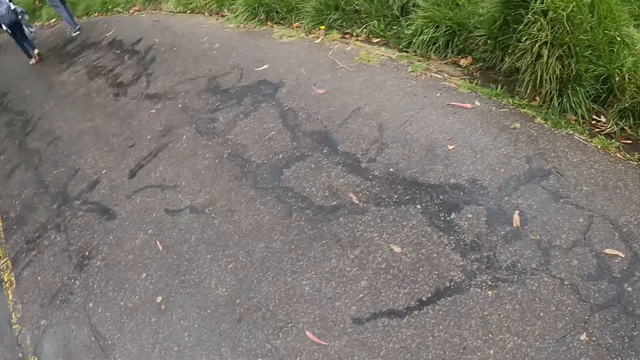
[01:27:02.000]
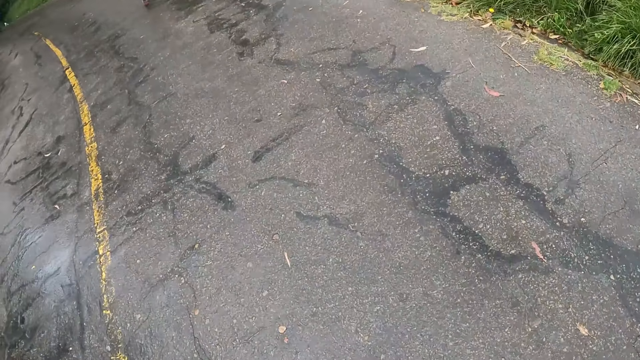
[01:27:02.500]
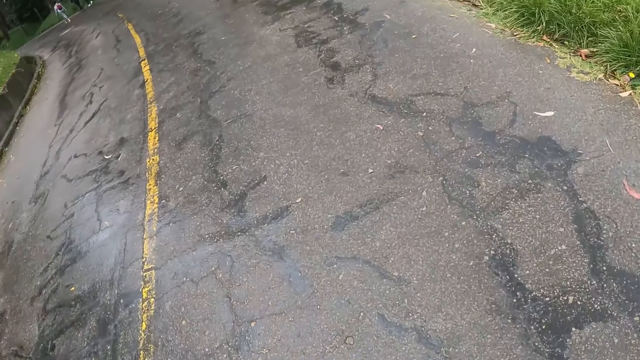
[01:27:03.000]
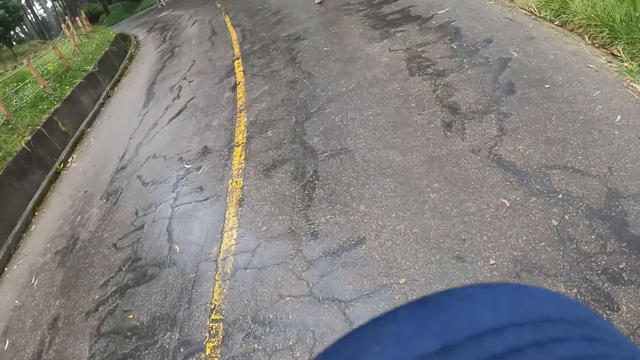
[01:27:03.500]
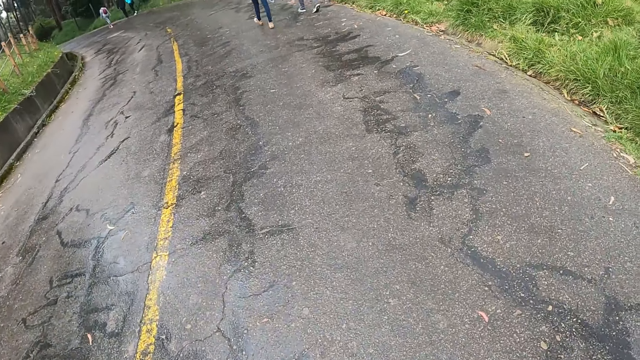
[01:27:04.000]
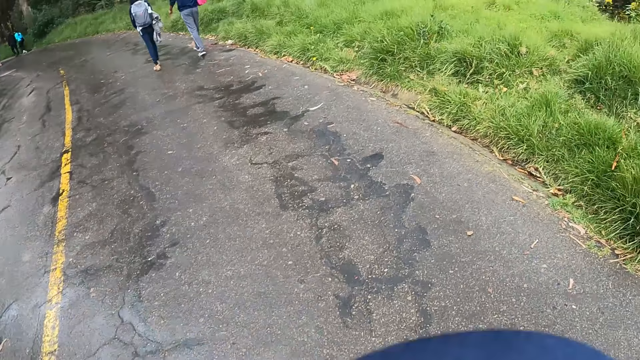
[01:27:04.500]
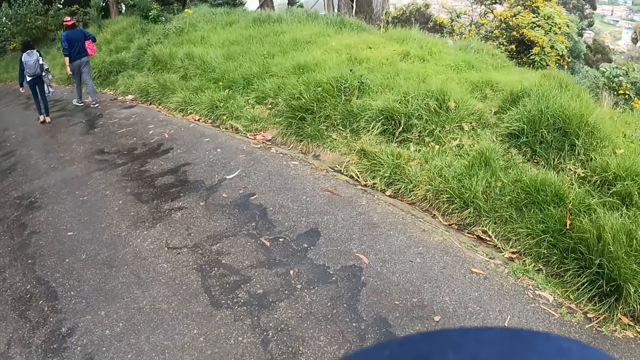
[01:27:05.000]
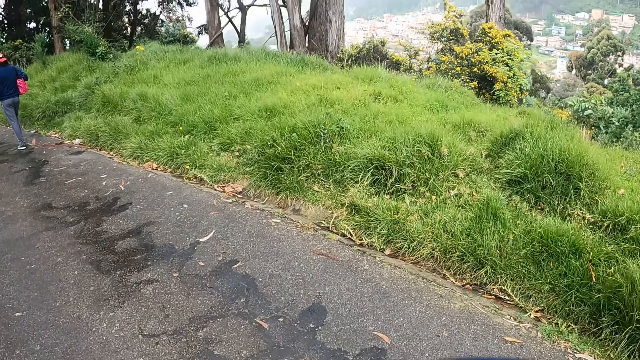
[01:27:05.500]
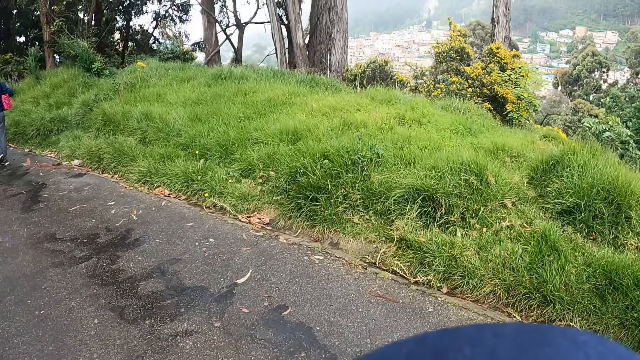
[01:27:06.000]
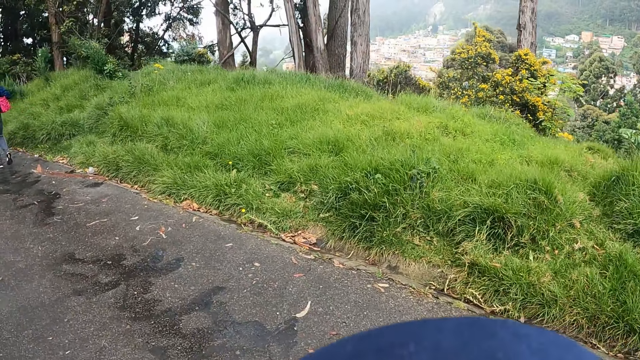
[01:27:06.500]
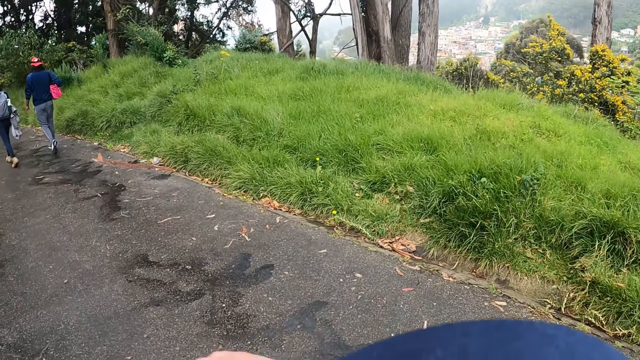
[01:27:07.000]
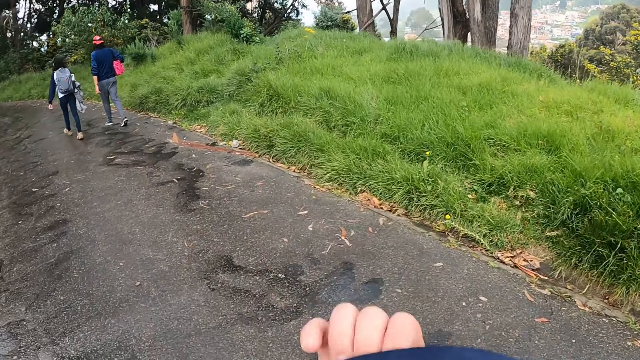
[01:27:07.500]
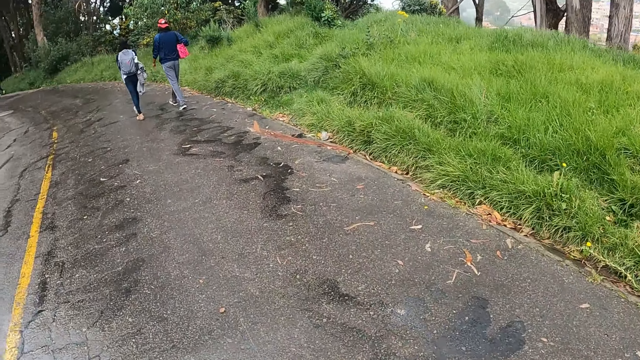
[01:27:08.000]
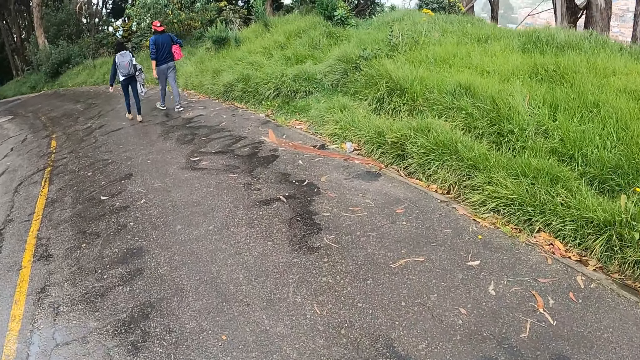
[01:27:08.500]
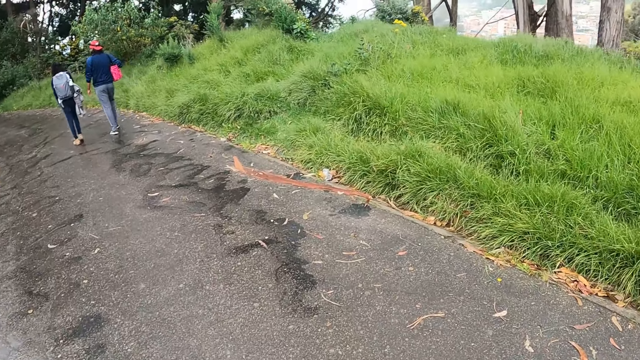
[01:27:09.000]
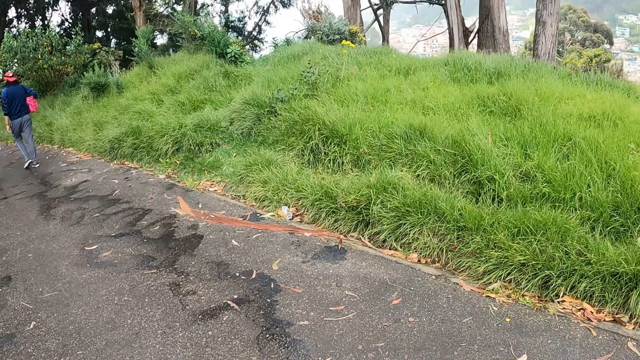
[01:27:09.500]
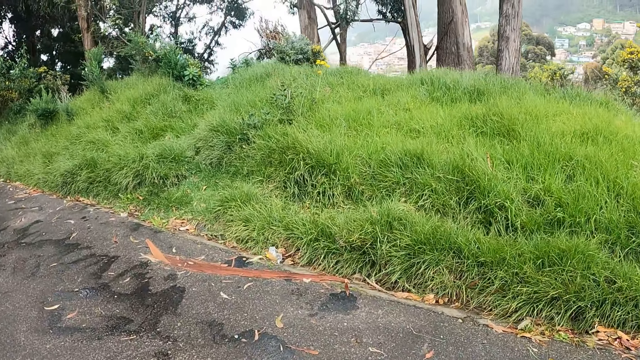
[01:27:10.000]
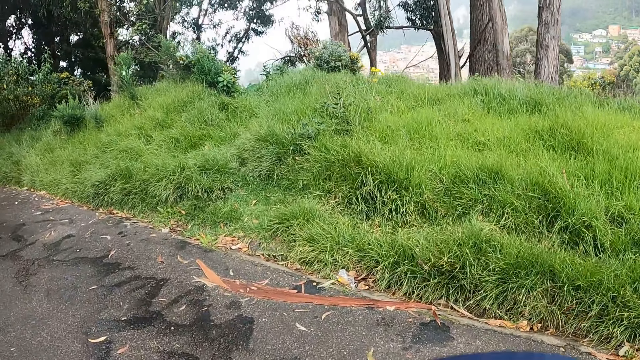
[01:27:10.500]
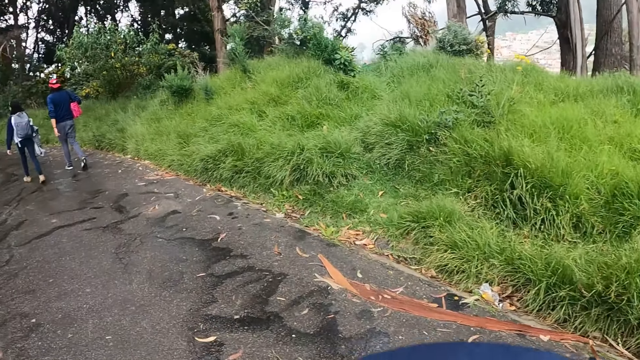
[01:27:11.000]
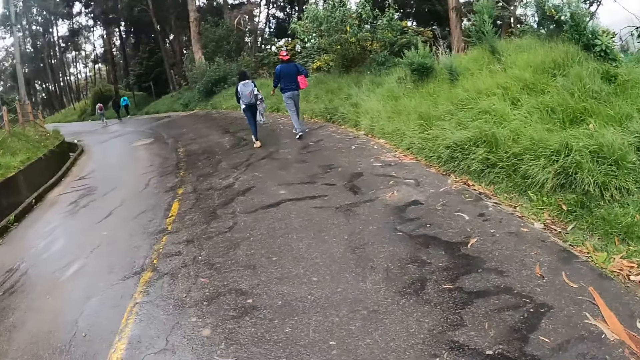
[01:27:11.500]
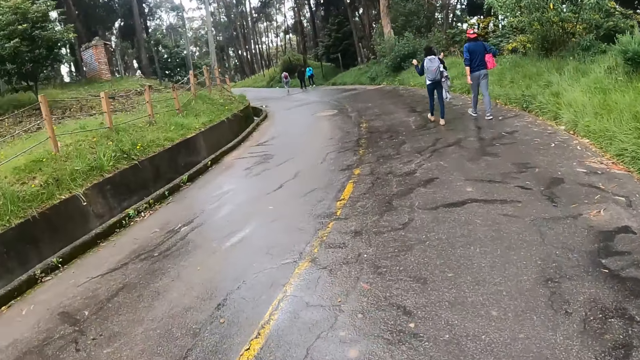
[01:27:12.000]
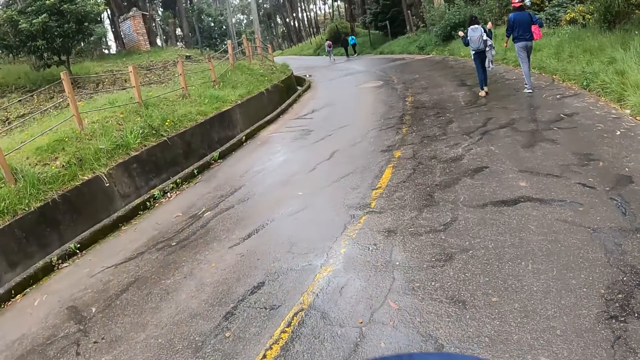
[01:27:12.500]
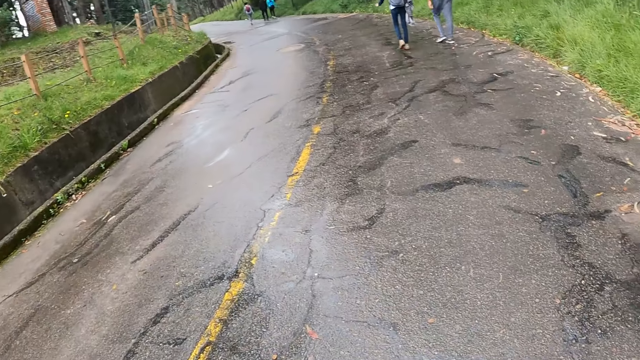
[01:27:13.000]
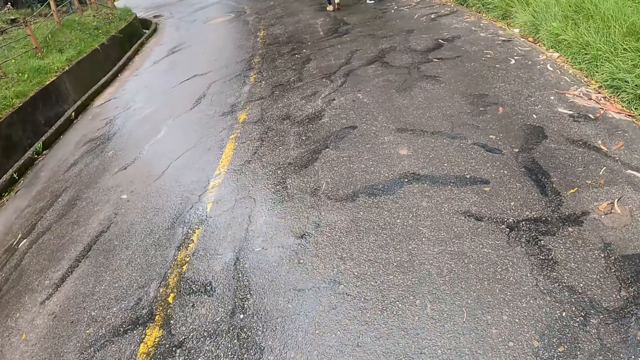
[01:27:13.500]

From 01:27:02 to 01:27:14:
The camera wearer looks around. She moves her hand.

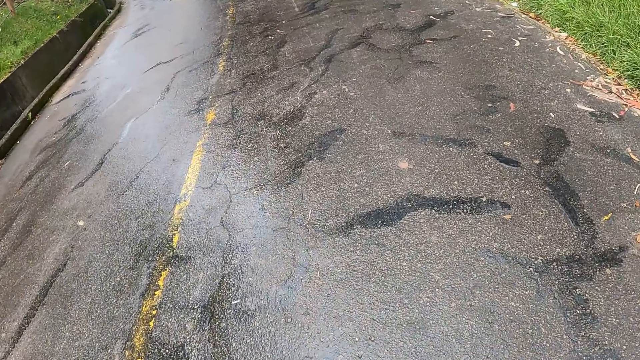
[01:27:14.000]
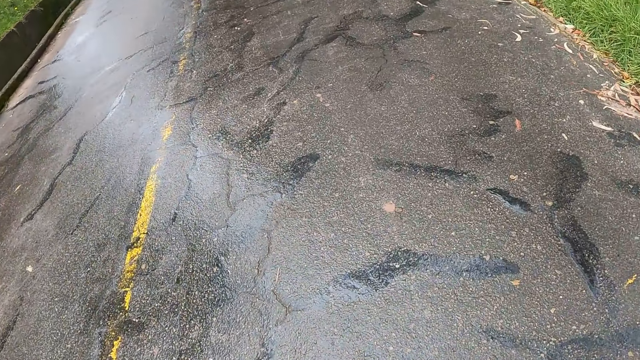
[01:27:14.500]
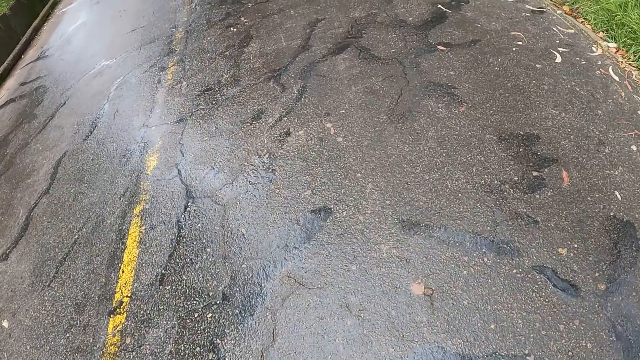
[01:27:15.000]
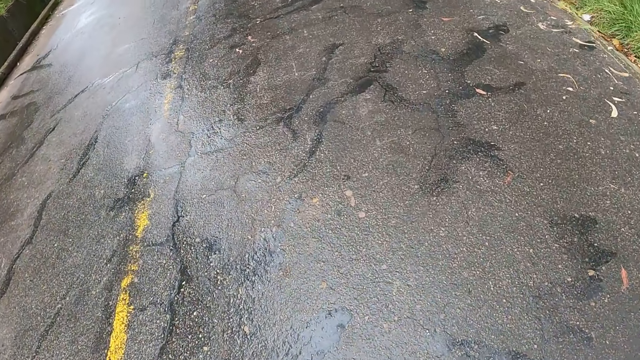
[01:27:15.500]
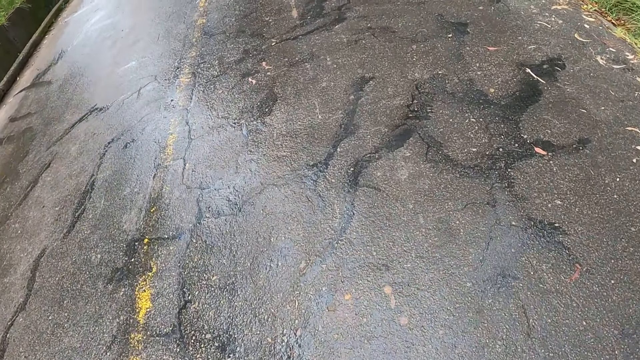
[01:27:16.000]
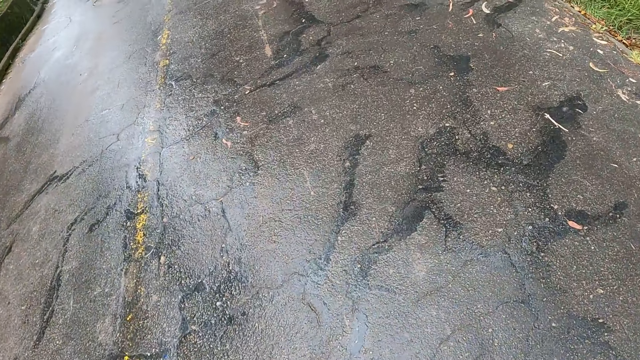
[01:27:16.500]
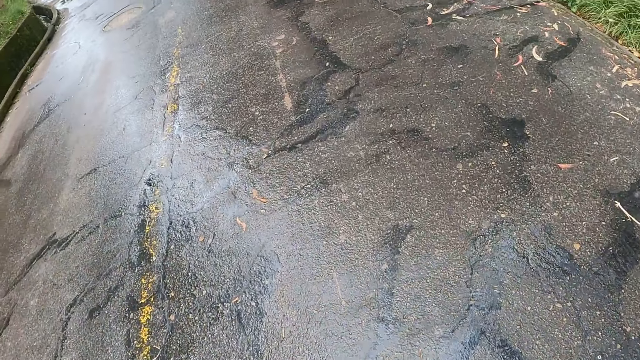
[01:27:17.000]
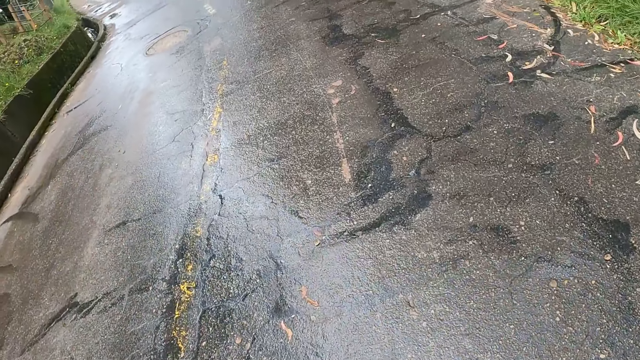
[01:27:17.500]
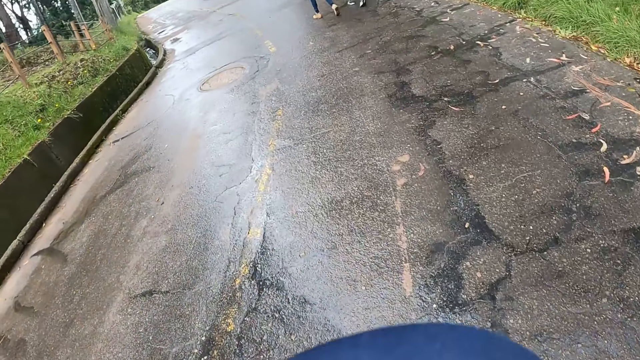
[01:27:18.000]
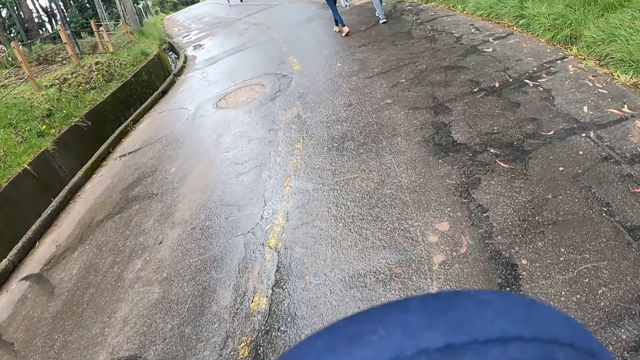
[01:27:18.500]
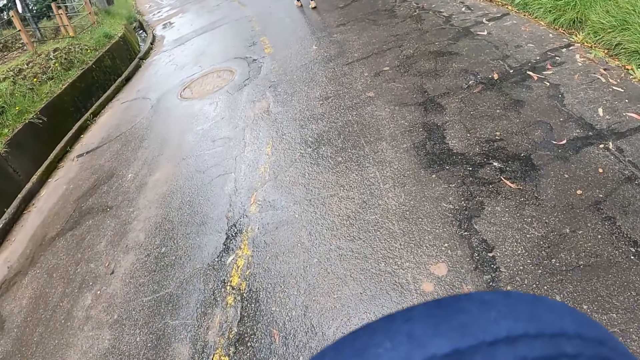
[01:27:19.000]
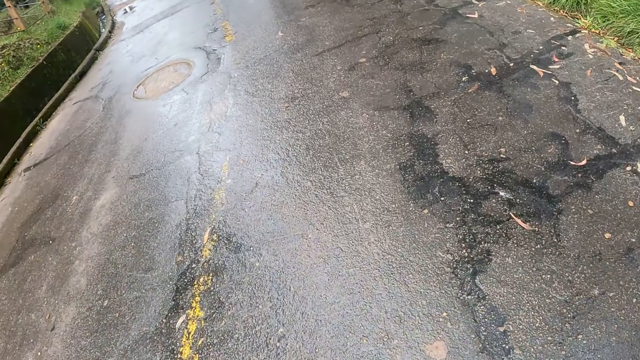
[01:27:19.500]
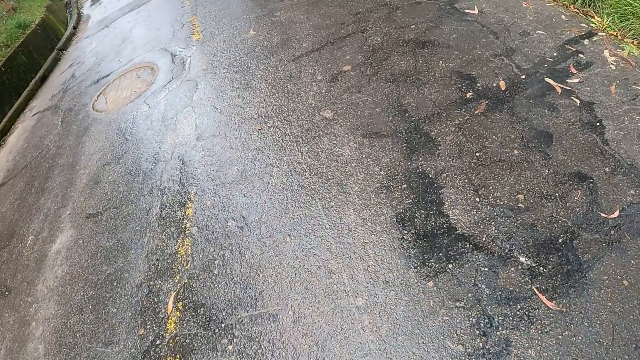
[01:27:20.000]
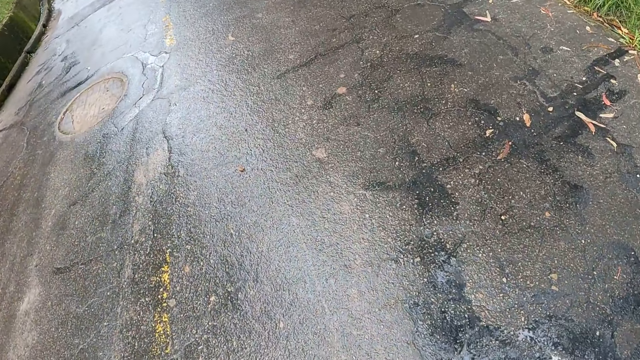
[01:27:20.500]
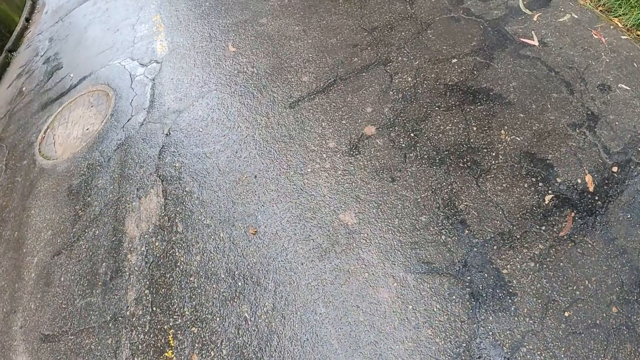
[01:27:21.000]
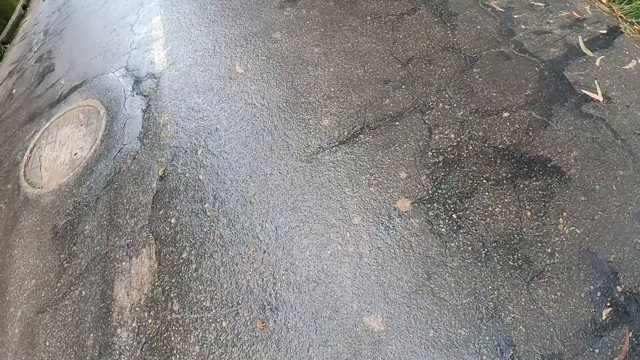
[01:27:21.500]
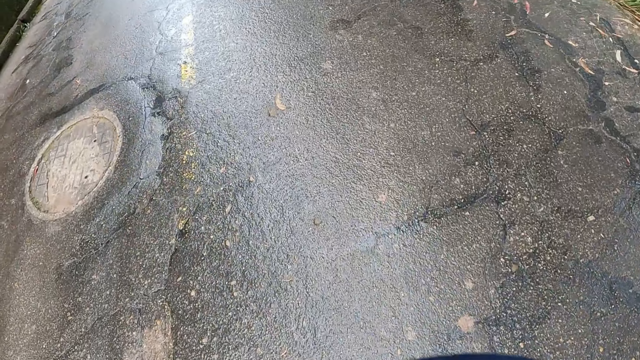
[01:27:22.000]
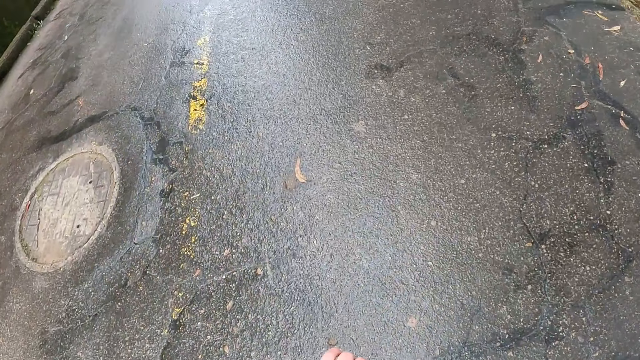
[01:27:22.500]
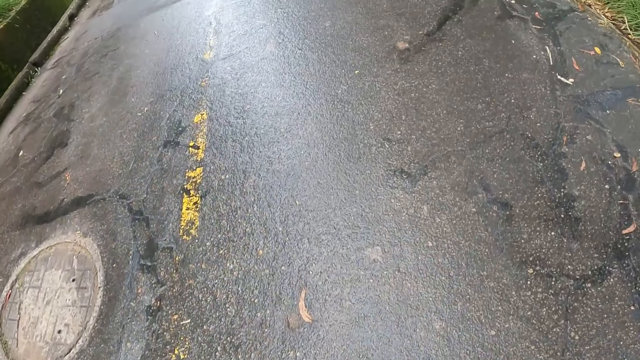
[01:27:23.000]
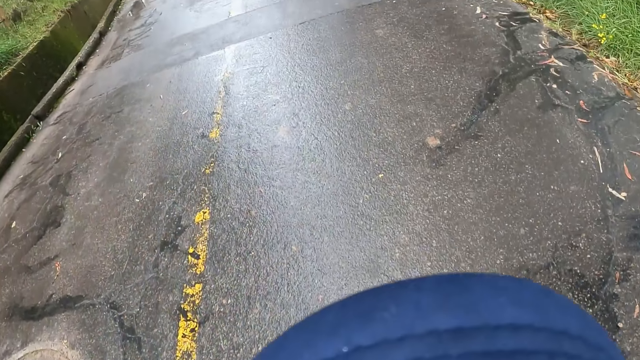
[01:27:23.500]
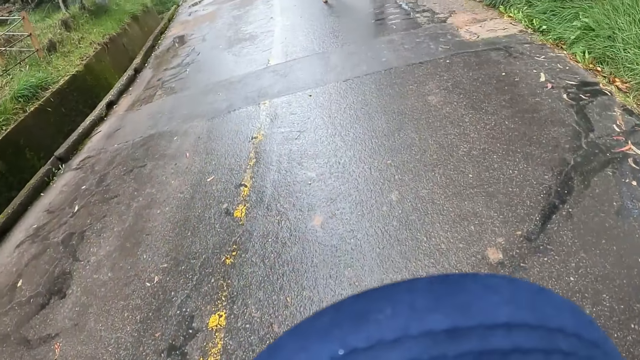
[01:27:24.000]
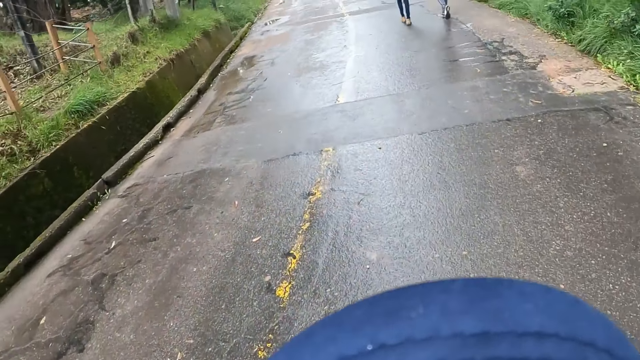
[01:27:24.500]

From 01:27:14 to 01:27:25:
The camera wearer walks on the road.
